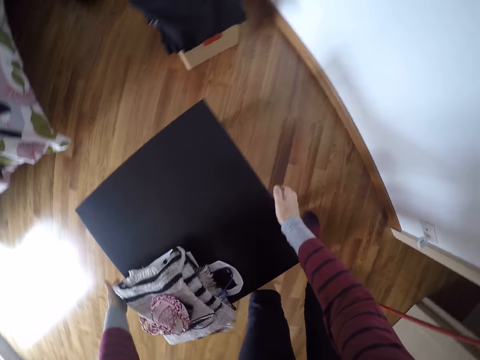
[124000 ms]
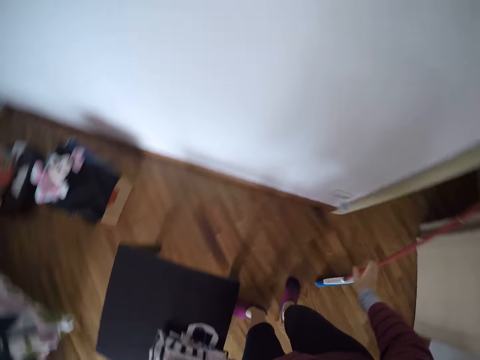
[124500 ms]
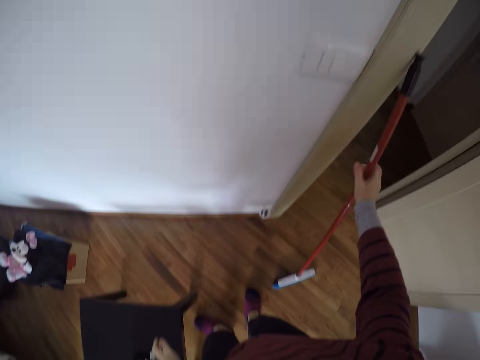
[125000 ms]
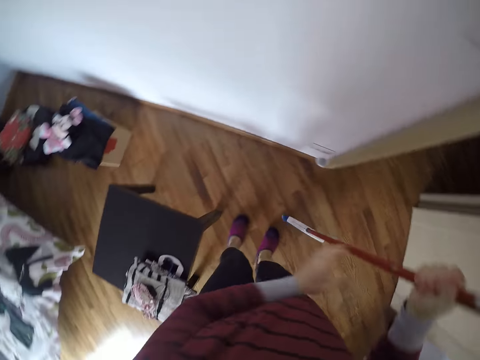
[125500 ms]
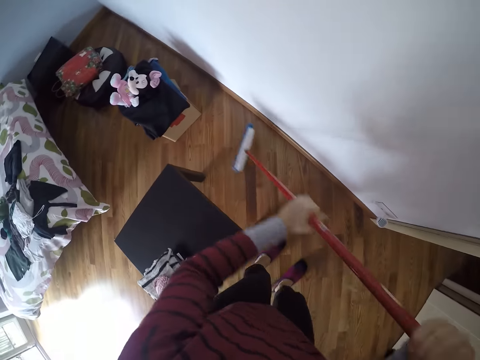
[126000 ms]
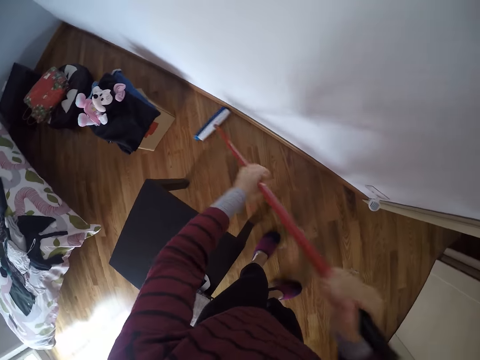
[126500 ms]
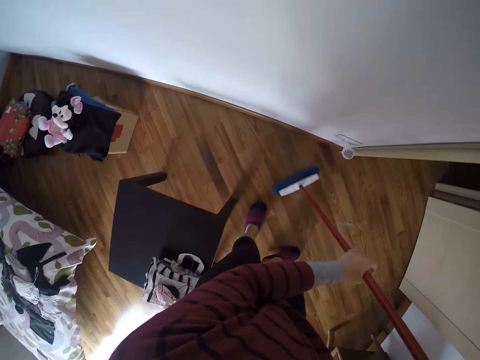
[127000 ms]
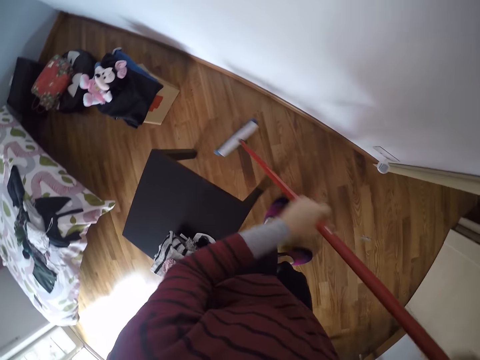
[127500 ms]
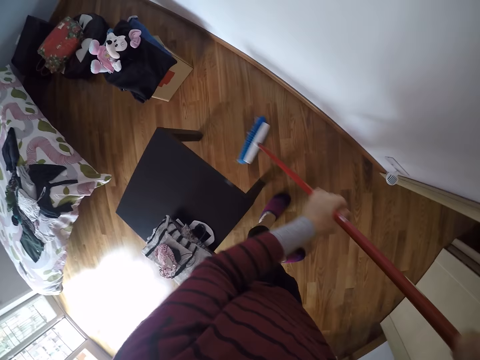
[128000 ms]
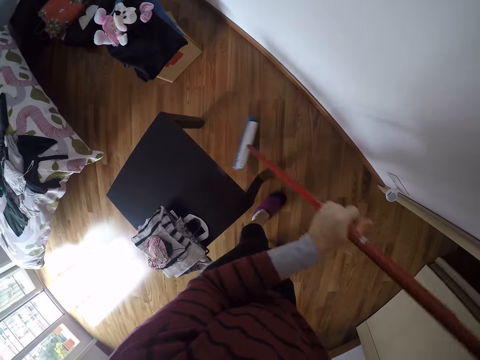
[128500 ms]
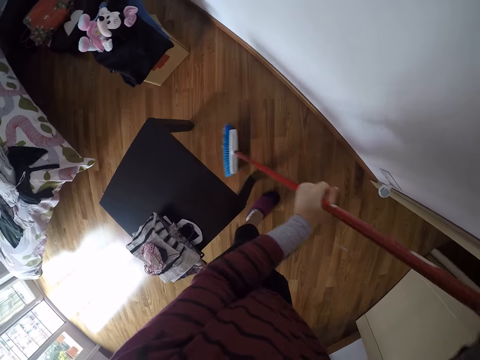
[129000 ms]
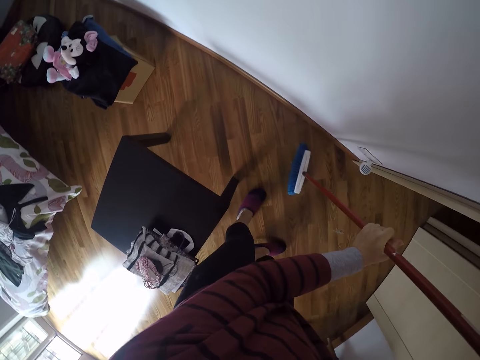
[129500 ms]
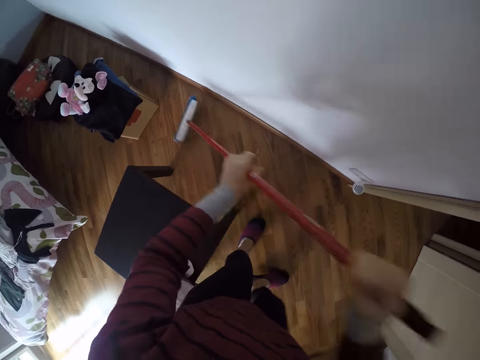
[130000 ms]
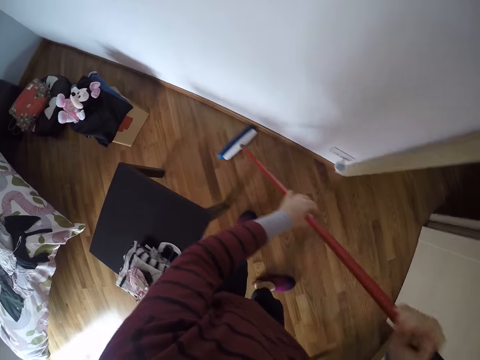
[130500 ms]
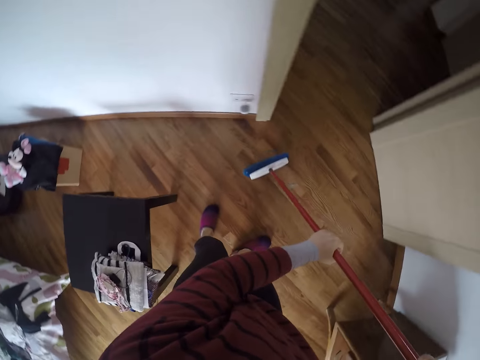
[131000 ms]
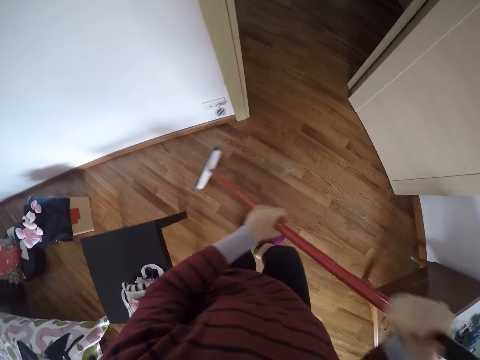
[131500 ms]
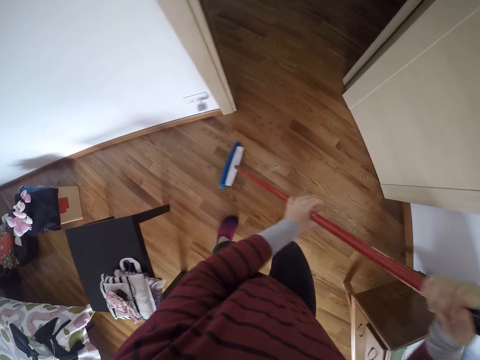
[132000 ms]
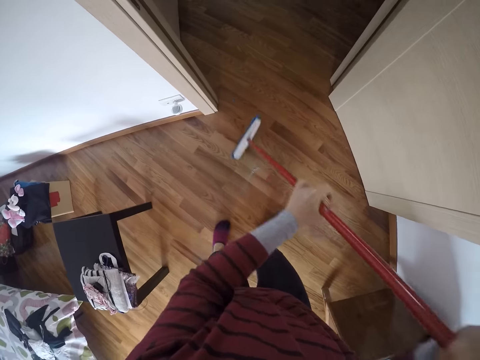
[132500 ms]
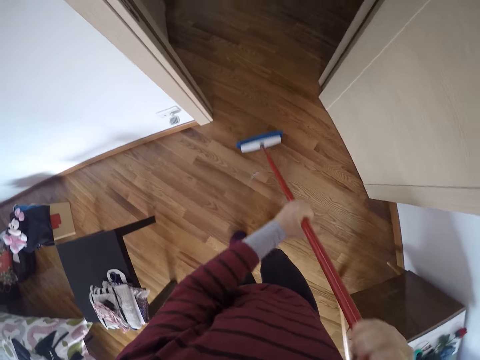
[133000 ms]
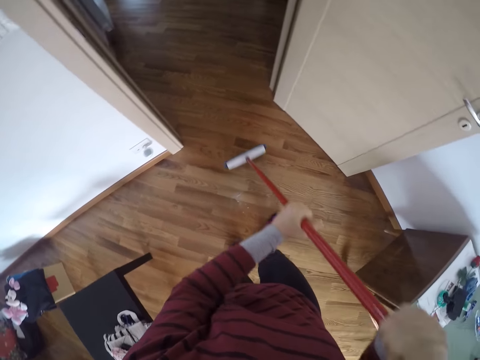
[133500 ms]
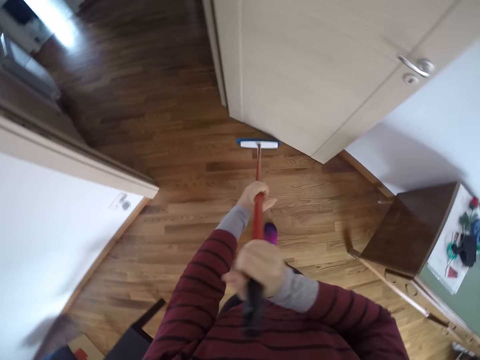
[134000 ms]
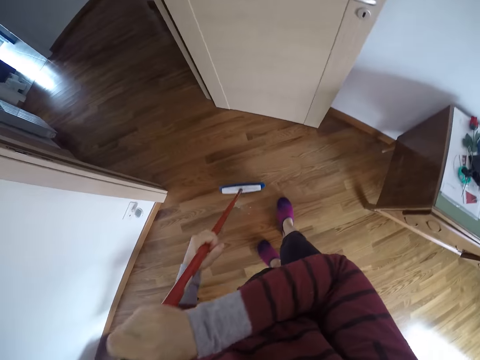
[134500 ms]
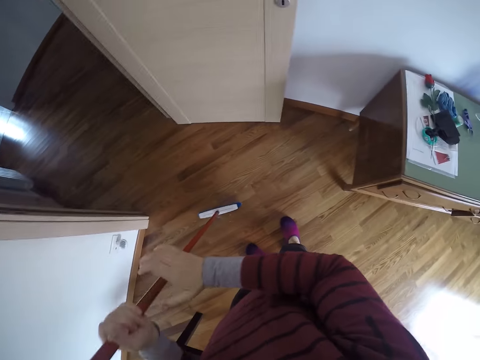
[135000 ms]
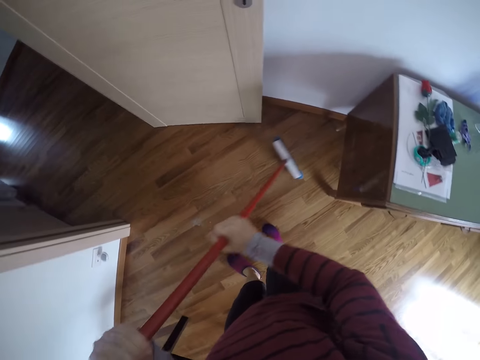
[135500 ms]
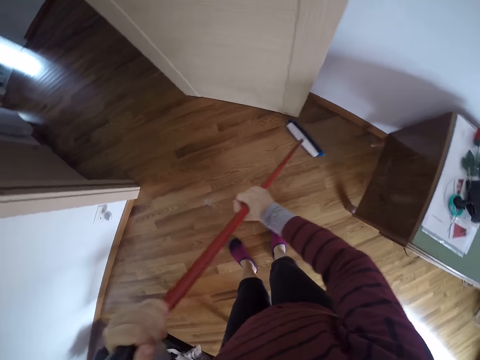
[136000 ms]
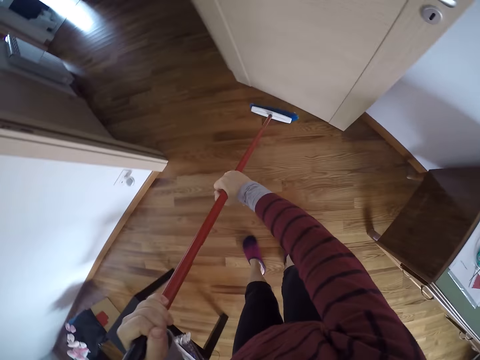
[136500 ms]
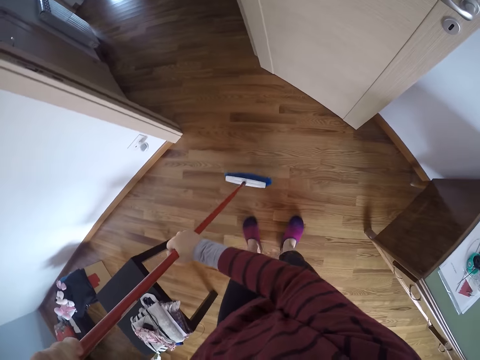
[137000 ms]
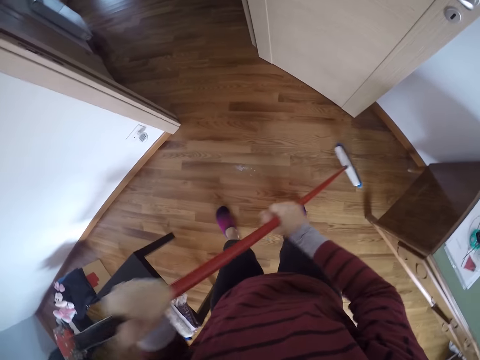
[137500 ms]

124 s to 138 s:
The camera wearer puts the table aside. He picks up the broom with his right hand. He holds the broom with both hands. He sweeps the ground with the broom.

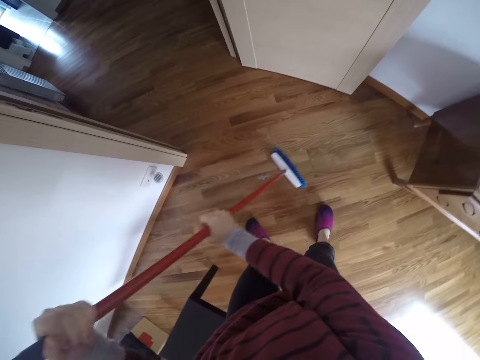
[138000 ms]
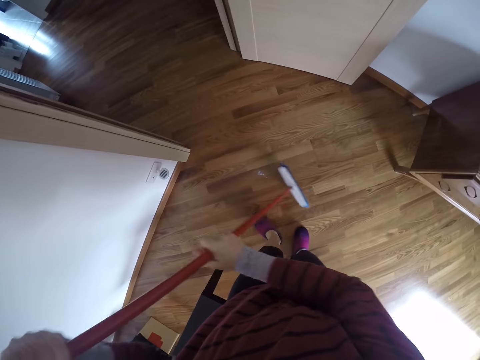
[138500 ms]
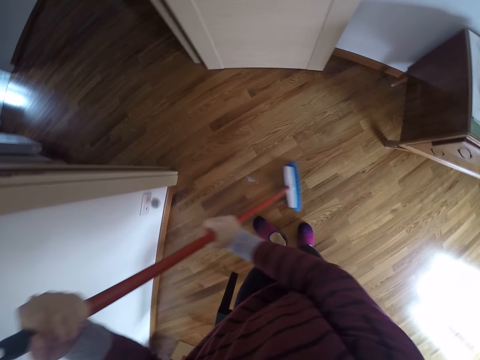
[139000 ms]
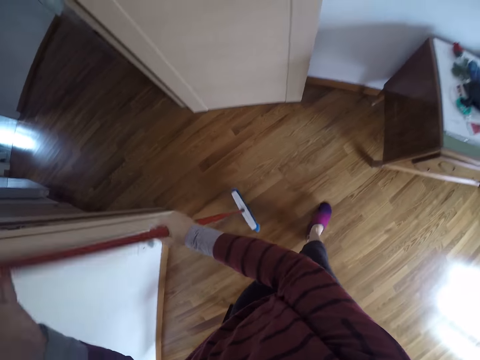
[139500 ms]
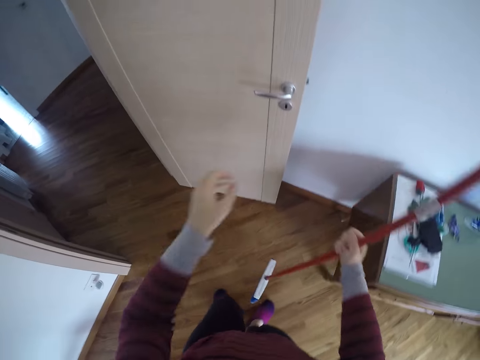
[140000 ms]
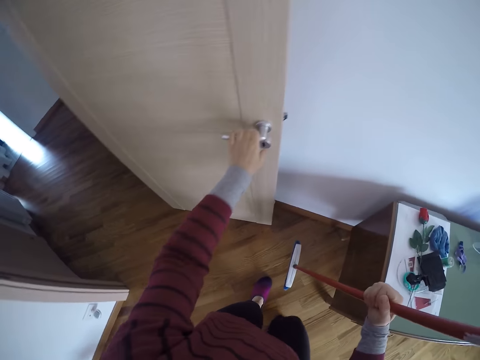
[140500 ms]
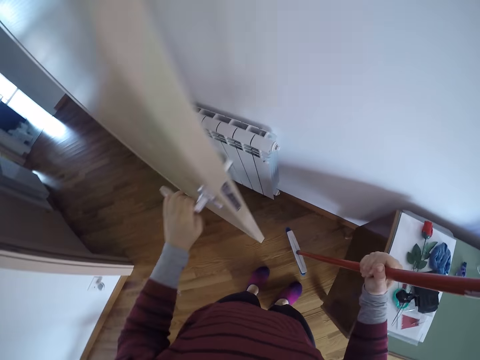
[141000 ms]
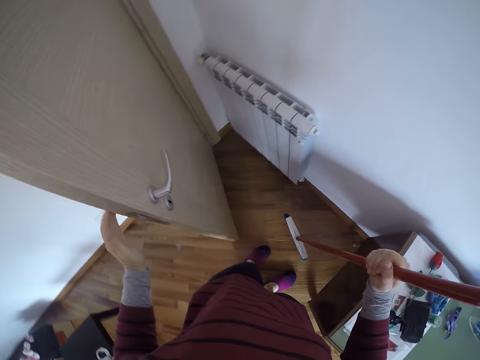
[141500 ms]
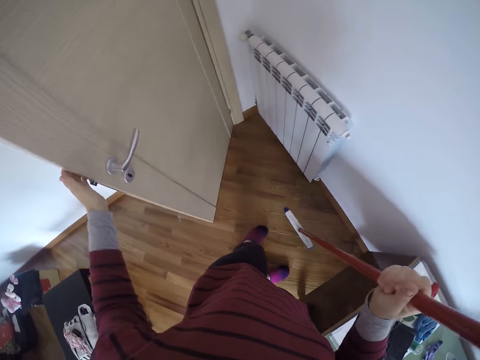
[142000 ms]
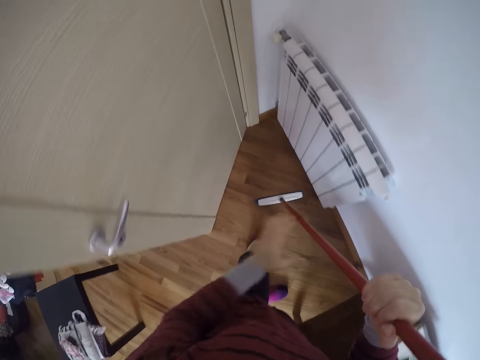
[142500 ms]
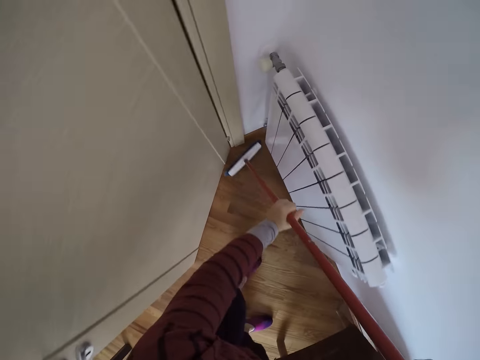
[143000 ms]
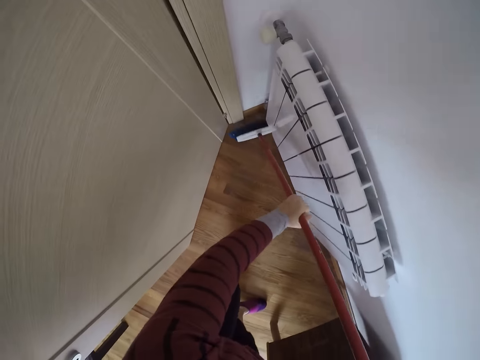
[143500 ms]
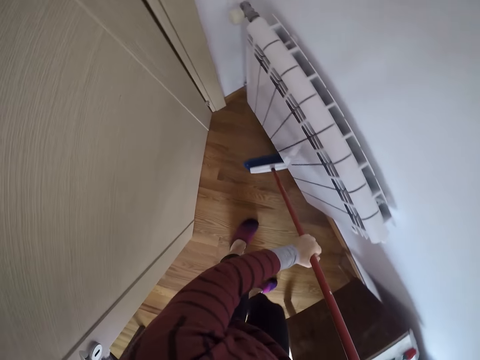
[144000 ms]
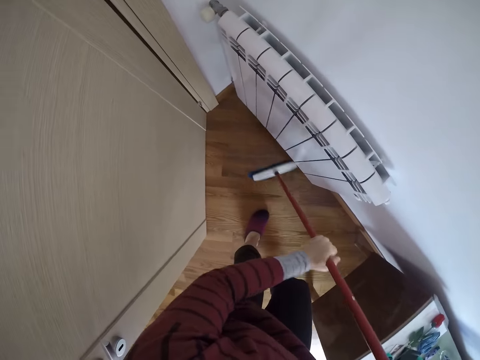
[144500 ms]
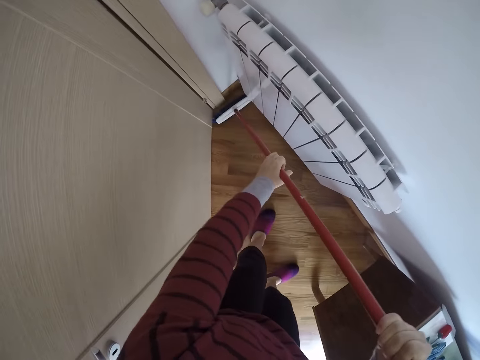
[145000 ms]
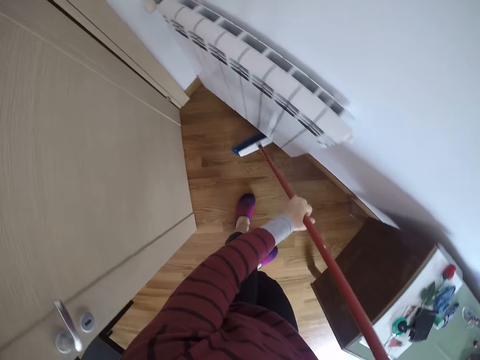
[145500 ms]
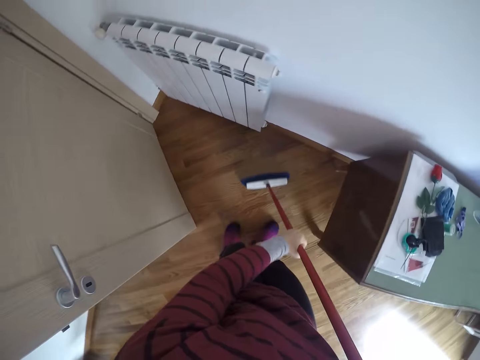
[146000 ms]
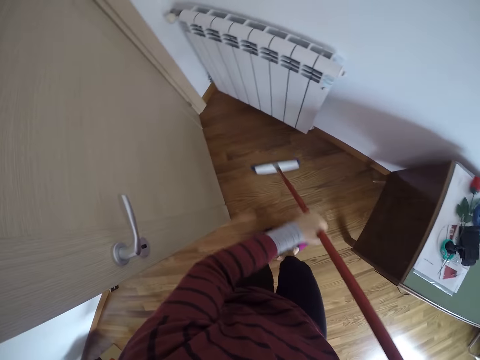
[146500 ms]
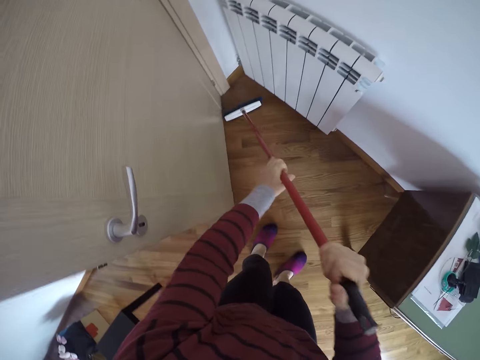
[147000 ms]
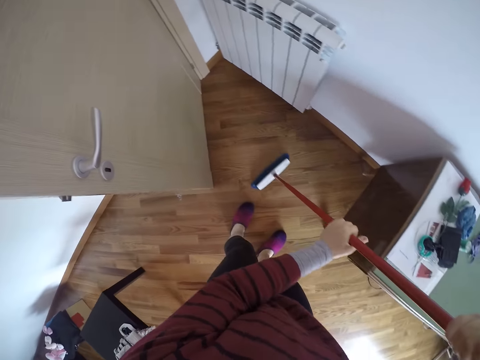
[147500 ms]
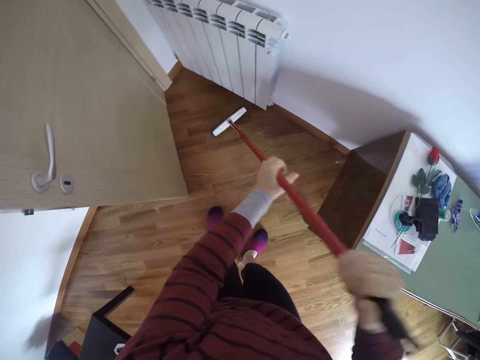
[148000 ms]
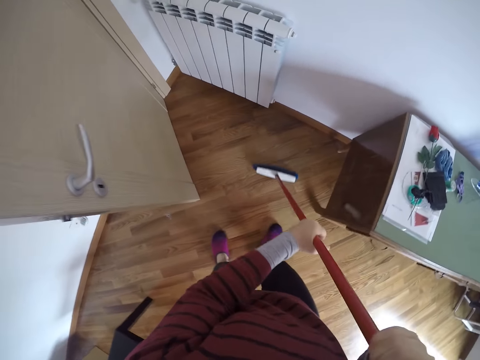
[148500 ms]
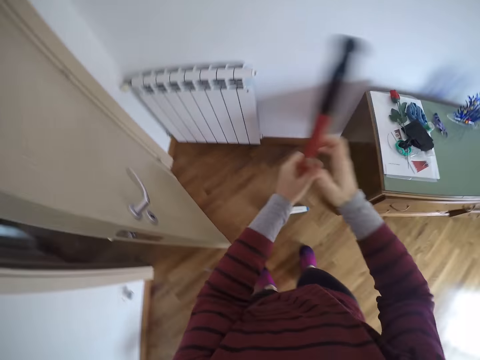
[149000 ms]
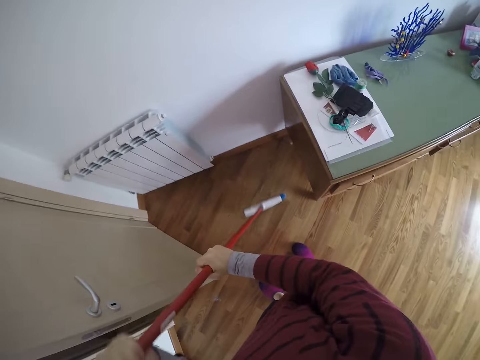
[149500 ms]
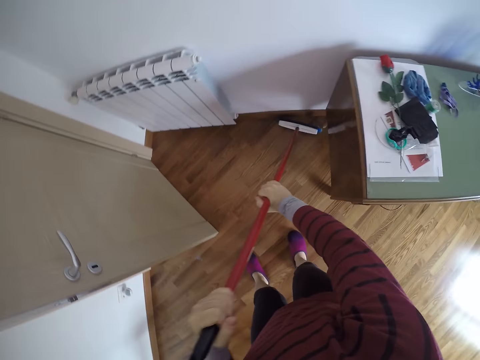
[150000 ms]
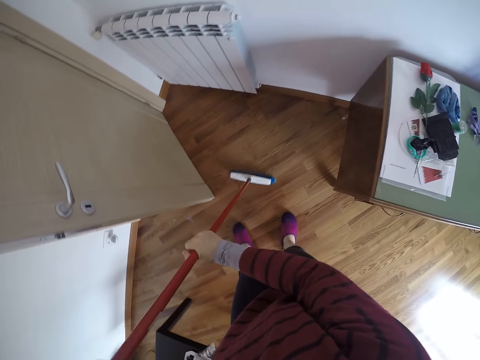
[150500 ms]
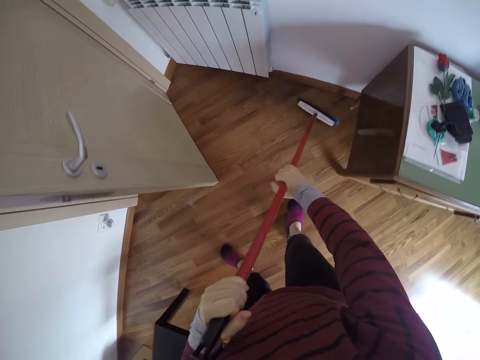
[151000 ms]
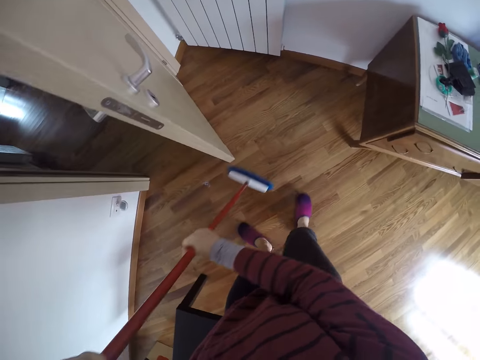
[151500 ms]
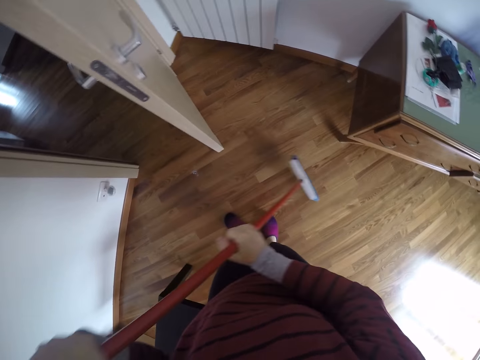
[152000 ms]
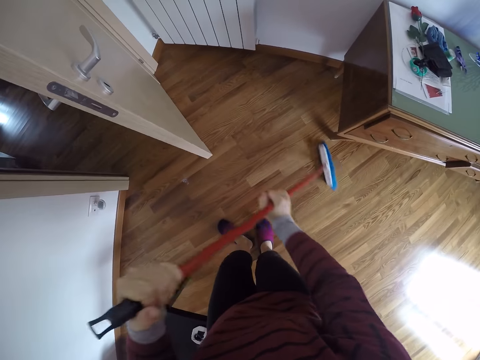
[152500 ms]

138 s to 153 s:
The camera wearer holds a door handle with his left hand. He closes the door a little with his left hand. He holds the broom with both hands. He sweeps the ground behind the door with the broom.
